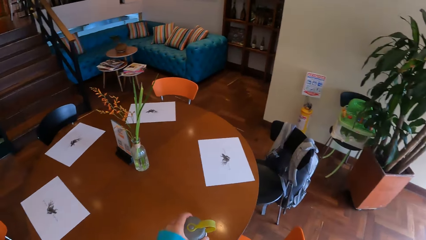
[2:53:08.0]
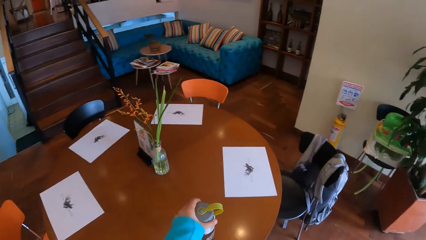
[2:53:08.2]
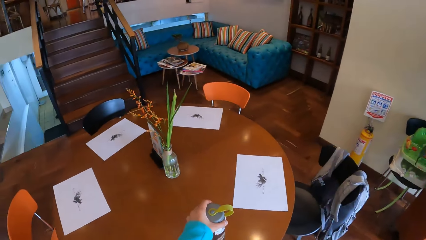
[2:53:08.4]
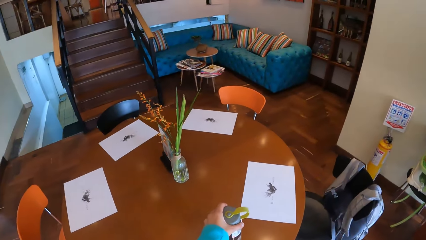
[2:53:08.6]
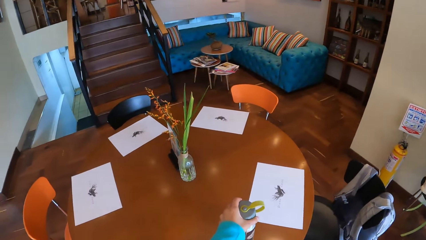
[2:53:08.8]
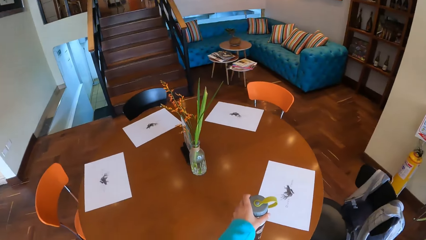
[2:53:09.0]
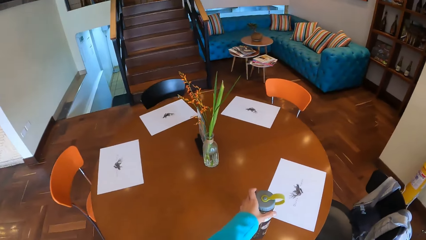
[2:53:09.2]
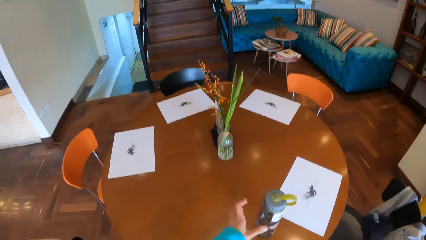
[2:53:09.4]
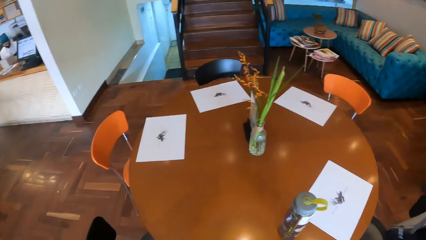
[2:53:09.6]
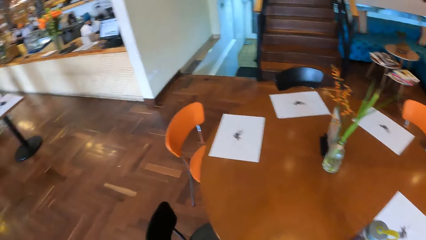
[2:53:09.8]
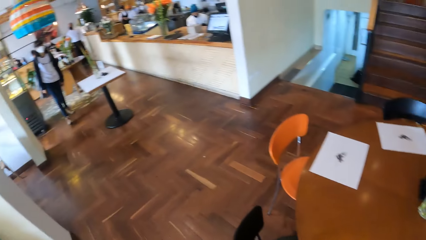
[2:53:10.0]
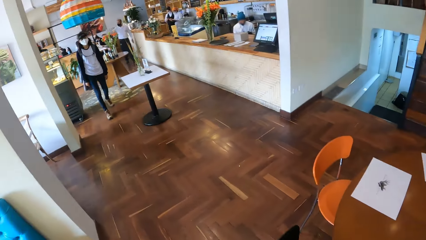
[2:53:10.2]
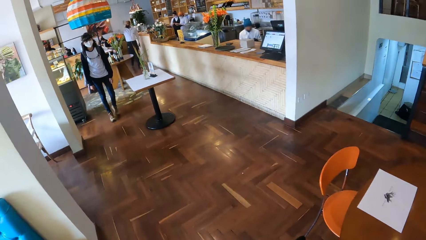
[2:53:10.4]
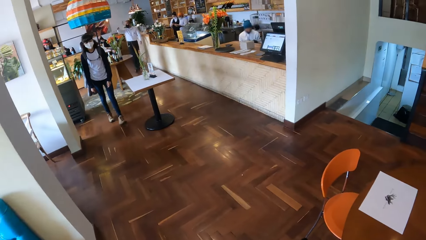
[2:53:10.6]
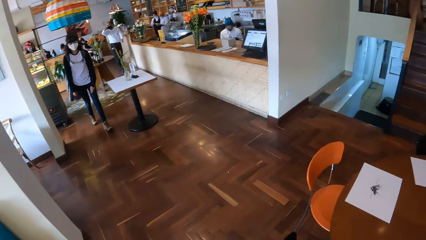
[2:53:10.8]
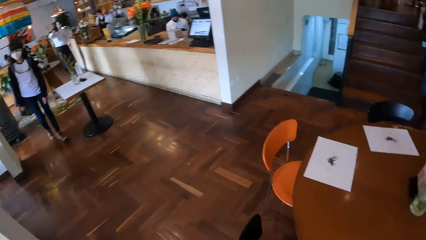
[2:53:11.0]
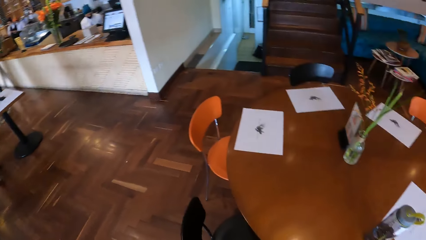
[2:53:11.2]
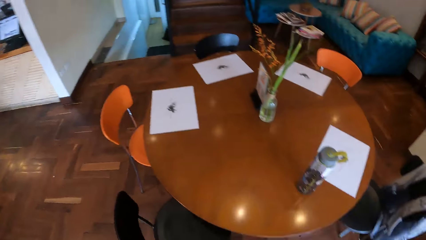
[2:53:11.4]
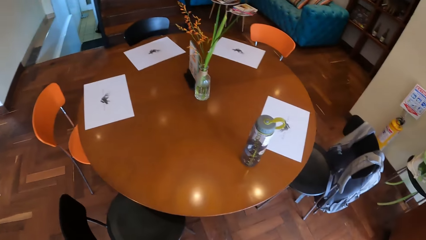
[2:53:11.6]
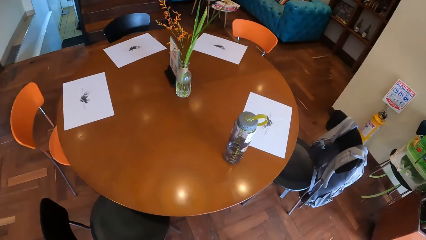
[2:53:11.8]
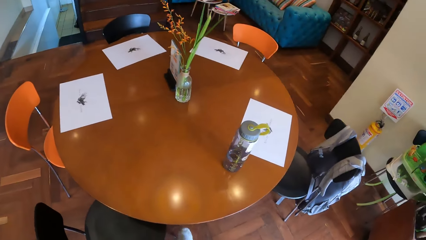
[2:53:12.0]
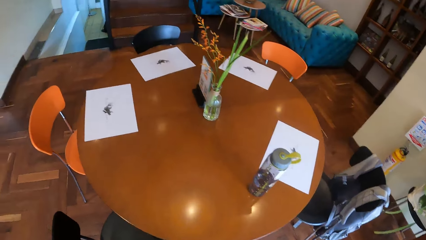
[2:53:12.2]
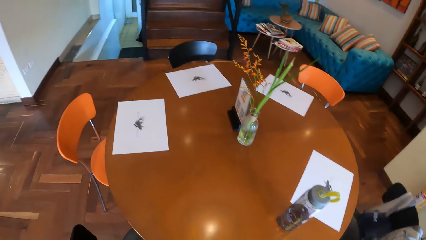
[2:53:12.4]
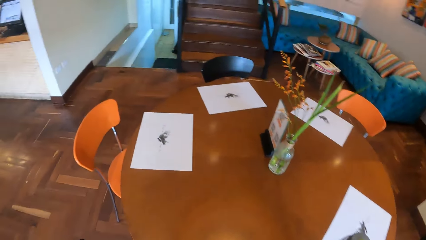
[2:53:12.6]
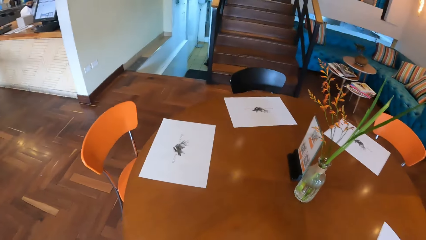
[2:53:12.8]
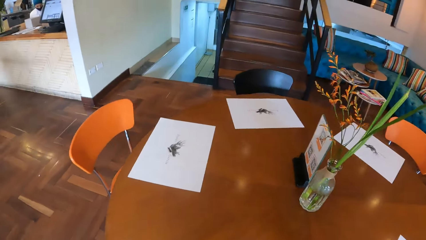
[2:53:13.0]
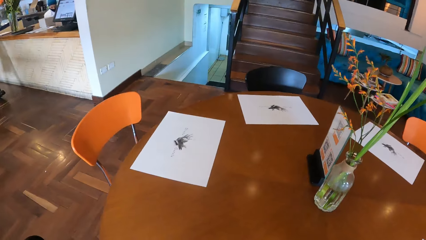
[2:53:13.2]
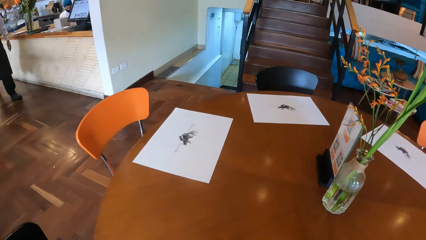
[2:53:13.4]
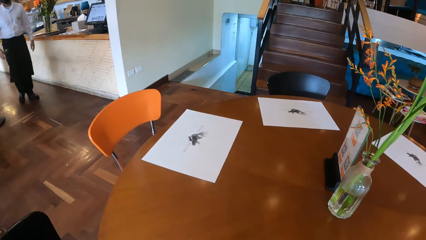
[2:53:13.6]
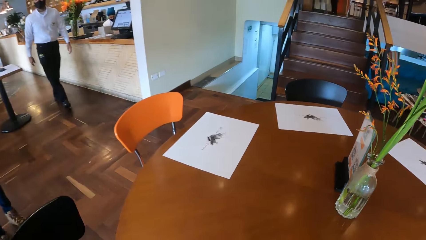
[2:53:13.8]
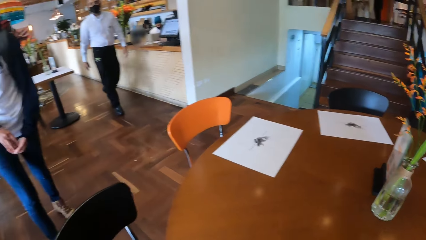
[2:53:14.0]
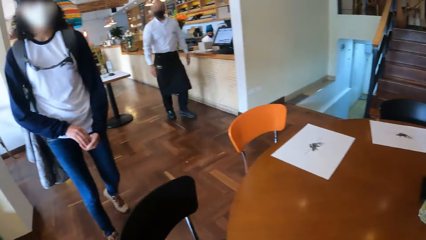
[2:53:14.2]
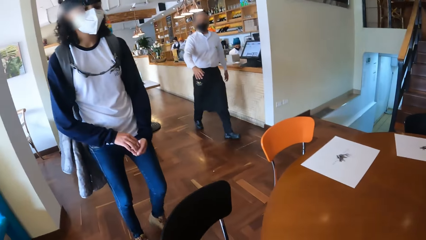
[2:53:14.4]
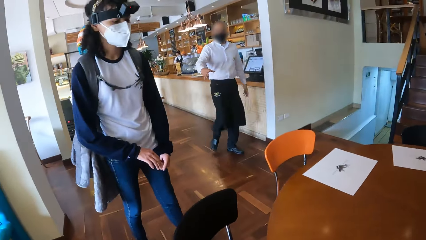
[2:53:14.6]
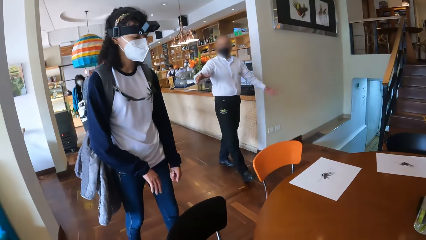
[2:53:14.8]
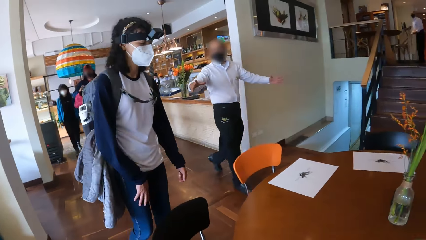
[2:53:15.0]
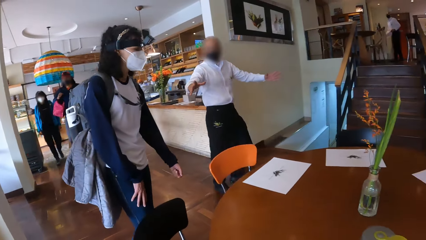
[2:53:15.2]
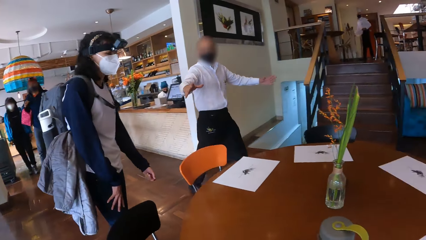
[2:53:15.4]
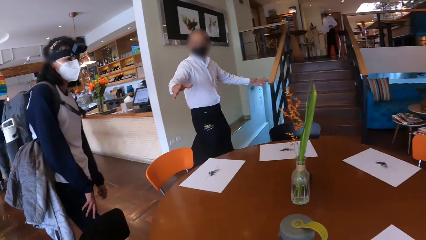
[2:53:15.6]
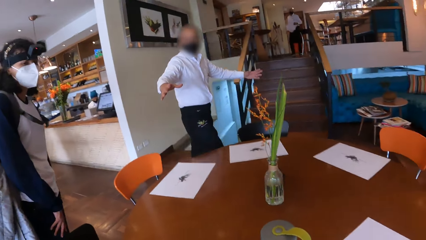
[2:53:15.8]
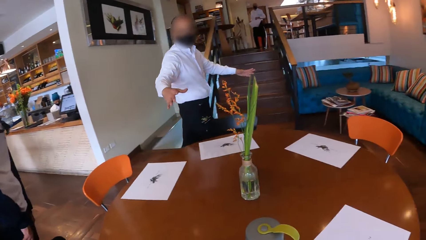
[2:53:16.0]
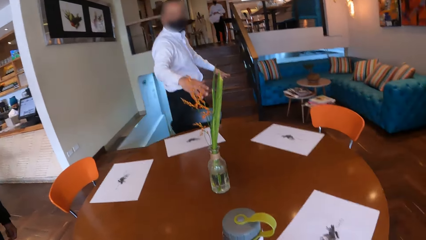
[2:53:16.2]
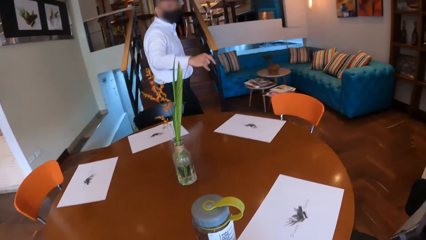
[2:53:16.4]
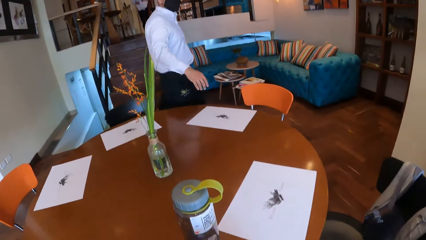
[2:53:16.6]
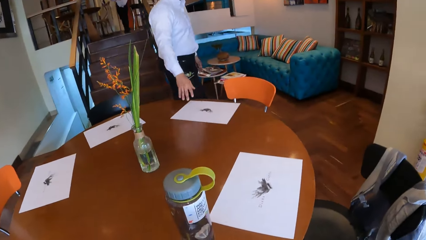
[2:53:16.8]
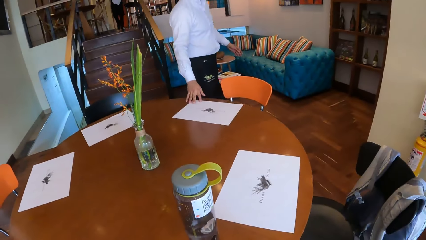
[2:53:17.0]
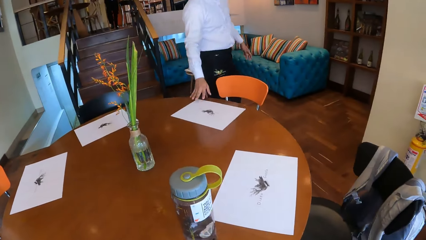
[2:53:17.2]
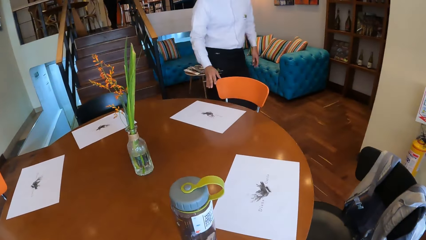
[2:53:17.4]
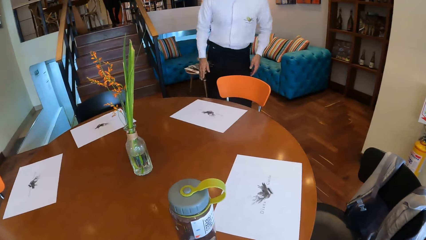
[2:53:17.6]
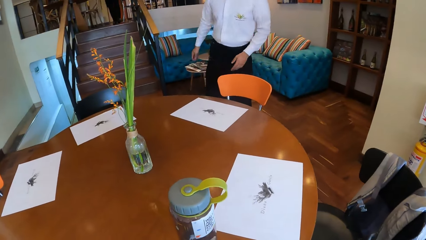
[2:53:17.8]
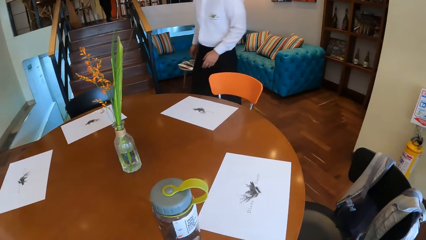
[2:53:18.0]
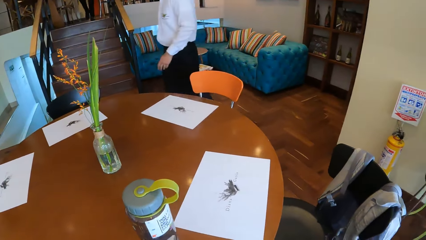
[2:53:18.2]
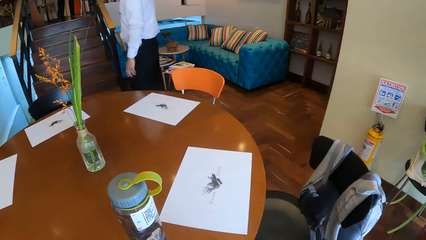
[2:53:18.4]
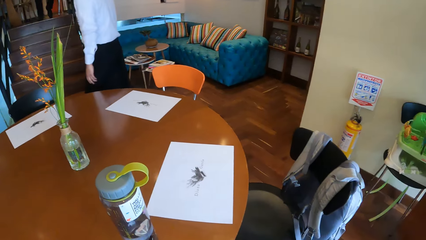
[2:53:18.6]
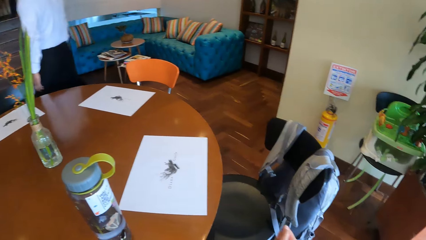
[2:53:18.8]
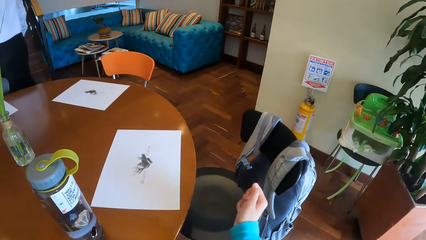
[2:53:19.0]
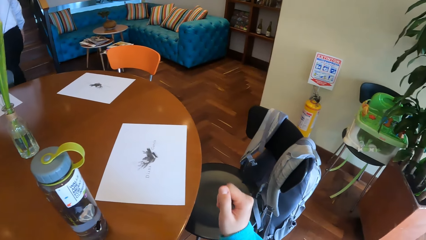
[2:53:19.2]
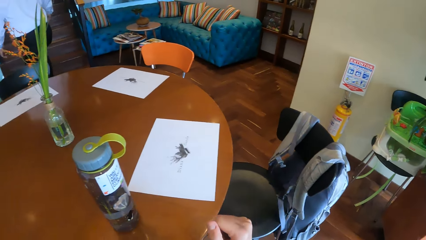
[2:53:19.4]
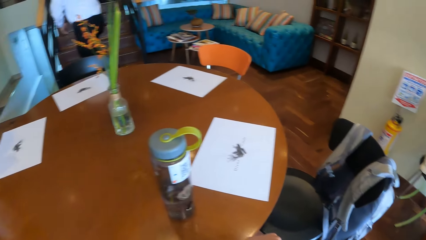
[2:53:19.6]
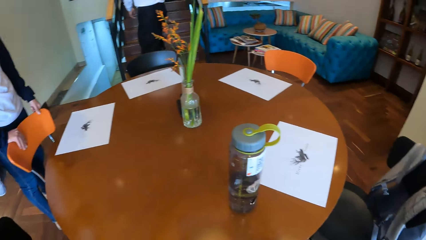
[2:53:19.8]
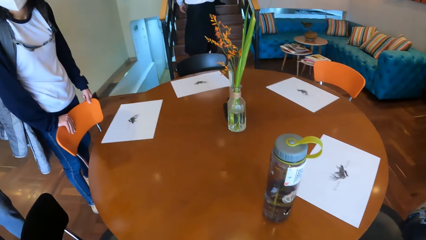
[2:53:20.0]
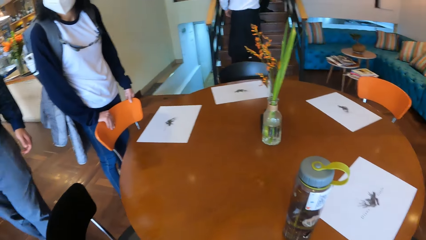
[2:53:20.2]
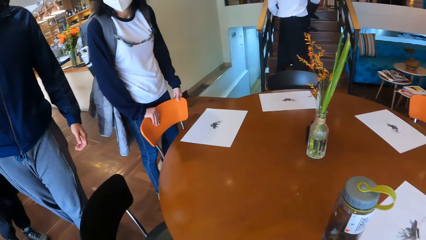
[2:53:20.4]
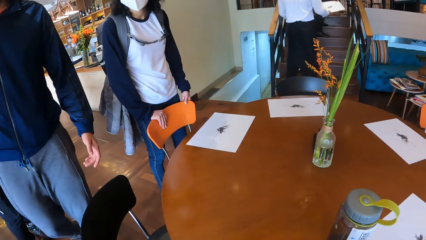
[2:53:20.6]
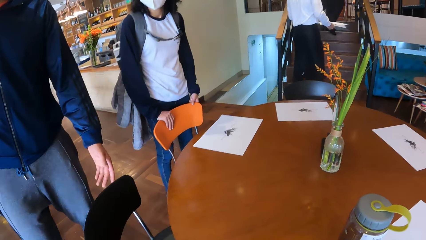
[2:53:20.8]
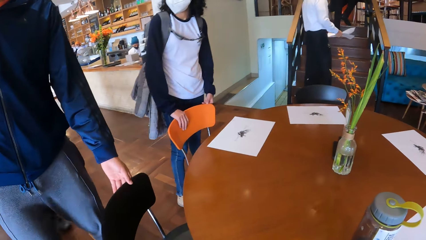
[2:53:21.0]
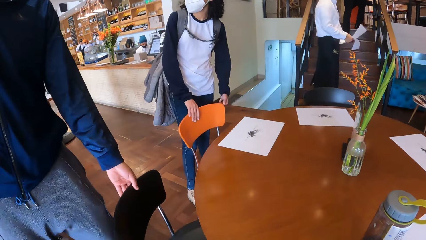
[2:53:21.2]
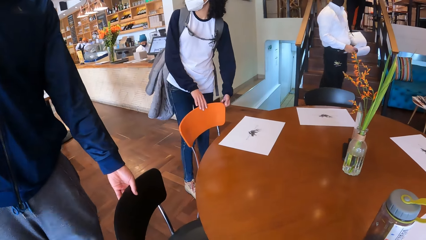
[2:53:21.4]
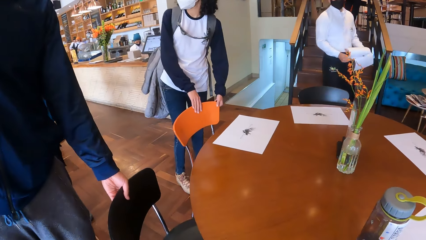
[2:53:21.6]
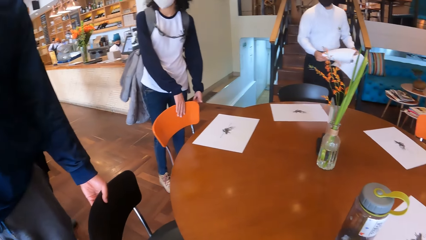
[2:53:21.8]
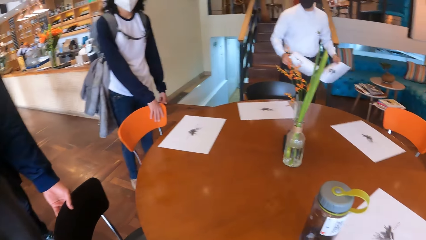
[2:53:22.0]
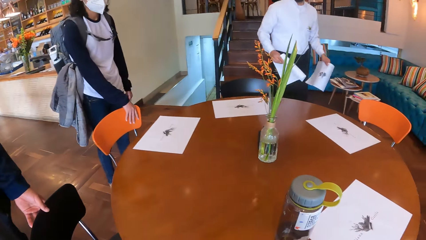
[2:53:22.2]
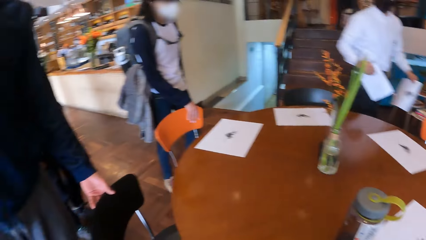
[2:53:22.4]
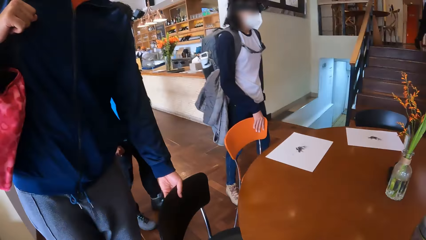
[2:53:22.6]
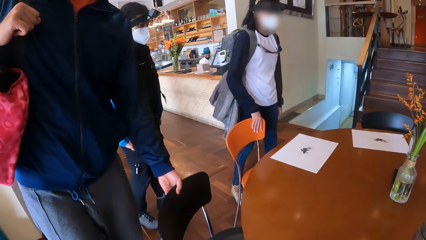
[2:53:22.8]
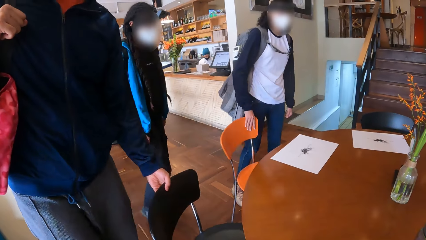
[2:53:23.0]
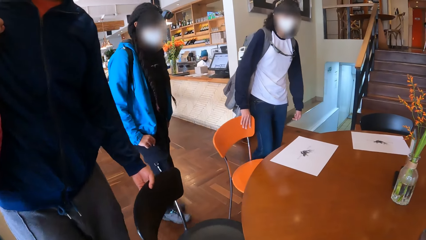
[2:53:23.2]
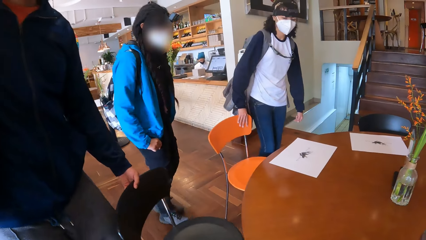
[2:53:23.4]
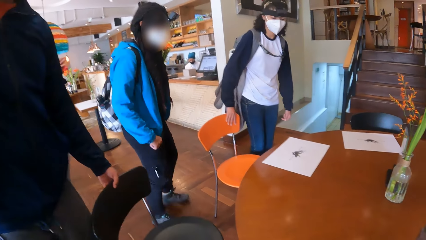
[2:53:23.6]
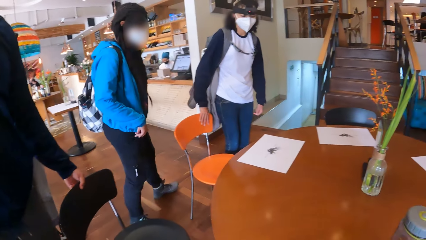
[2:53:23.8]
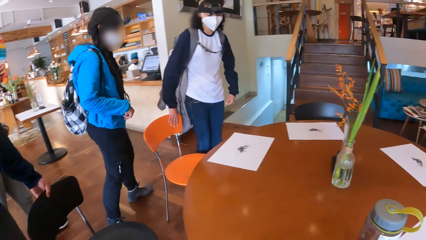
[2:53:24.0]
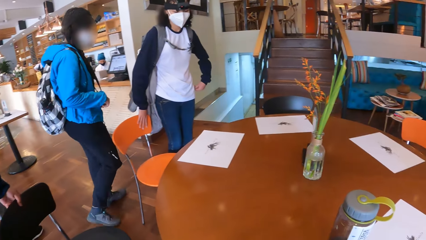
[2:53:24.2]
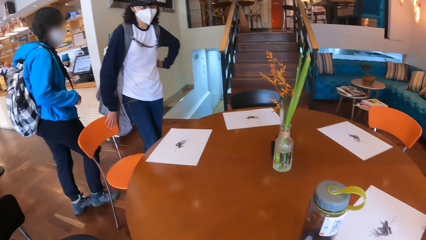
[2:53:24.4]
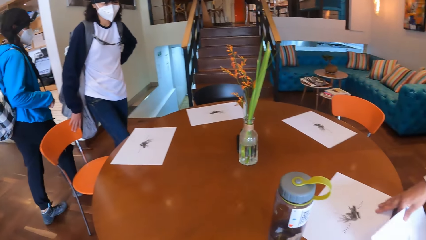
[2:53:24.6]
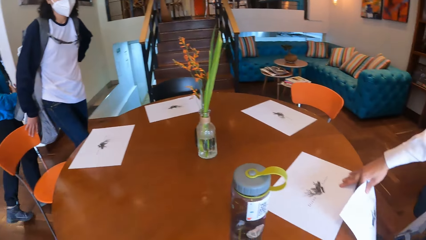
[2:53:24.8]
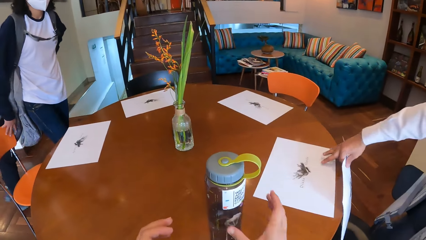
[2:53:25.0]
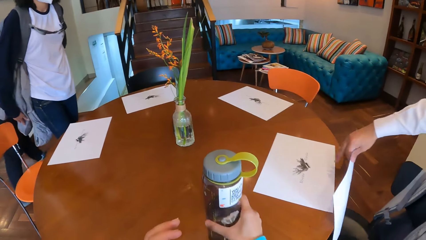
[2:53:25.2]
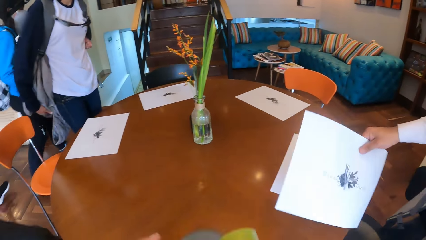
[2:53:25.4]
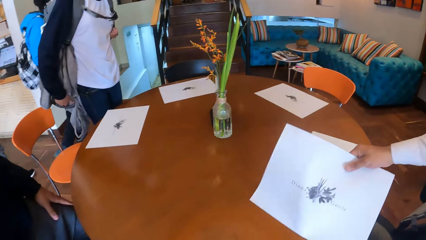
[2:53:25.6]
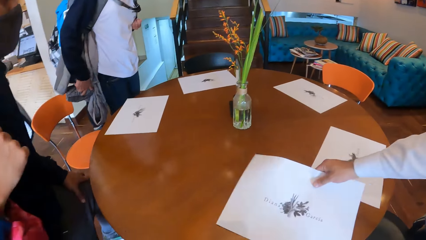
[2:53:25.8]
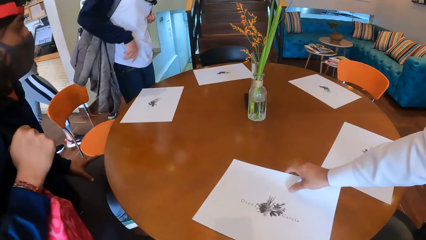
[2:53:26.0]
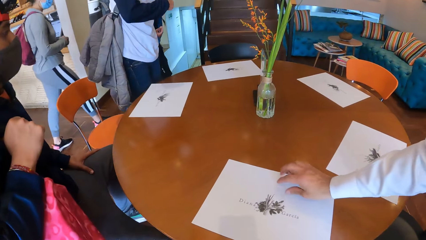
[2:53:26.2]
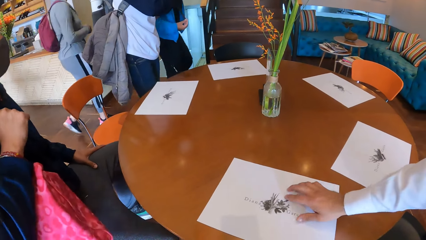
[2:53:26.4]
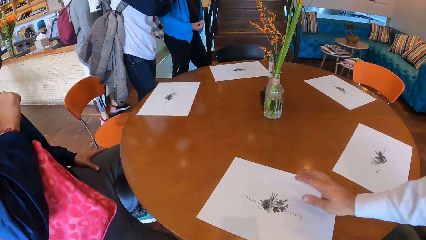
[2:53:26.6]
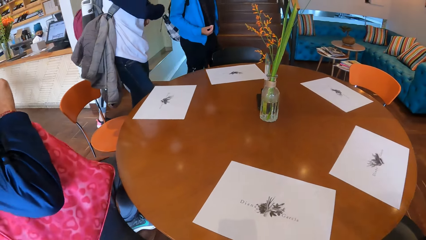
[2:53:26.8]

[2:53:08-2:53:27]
The camera wearer drops the water bottle in her left hand on a table in the restaurant. She looks around the room. A waiter walks towards the camera wearer. The camera wearer sits on the chair. The waiter gestures out with his hands. The waiter touches a paper on the table with his right hand. The camera wearer looks around the room. A woman places her hands on a chair. The waiter receives papers from another waiter with his right hand. The first waiter holds the papers with both hands. The woman pulls the chair with her right hand. A man pulls a chair with his left hand. The woman pushes the chair. The waiter moves a paper on the table with his right hand. The camera wearer picks up the water bottle on the table with her right hand. The waiter drops a paper on the table with his right hand. The man sits on the chair.
